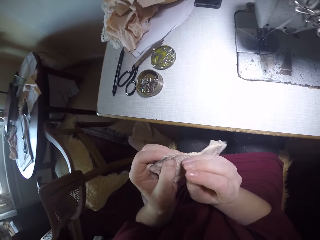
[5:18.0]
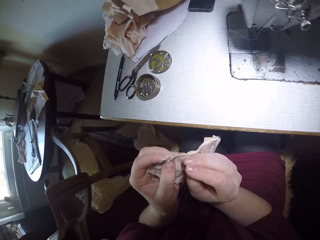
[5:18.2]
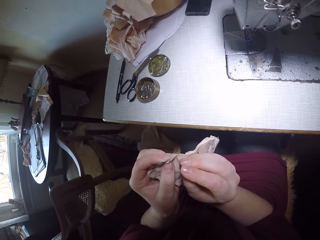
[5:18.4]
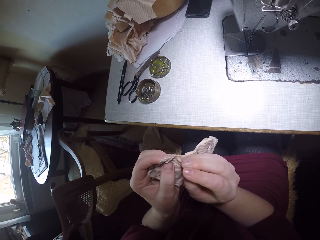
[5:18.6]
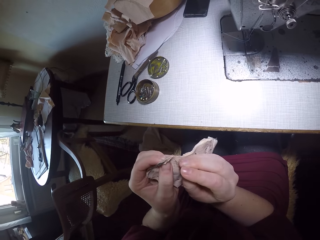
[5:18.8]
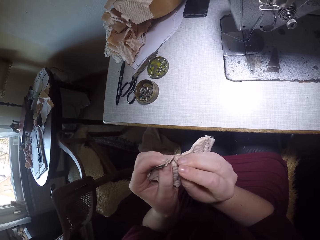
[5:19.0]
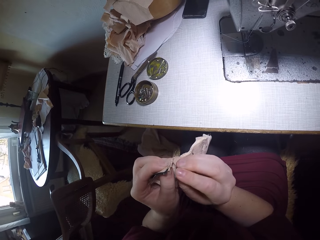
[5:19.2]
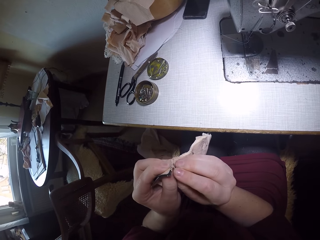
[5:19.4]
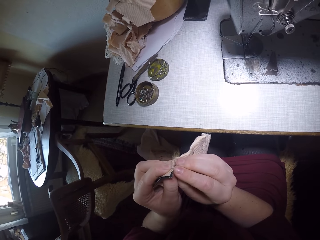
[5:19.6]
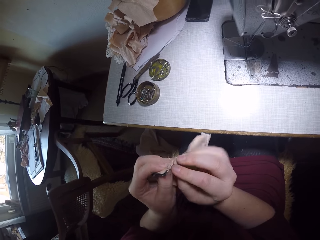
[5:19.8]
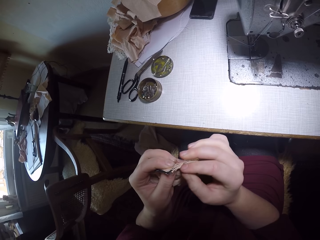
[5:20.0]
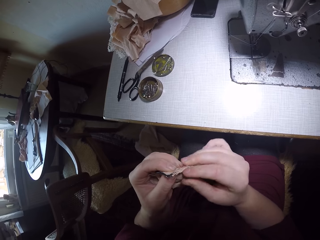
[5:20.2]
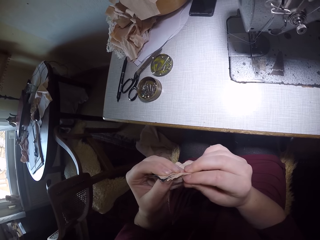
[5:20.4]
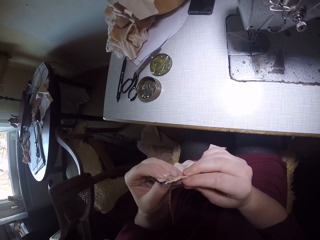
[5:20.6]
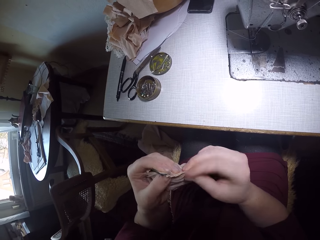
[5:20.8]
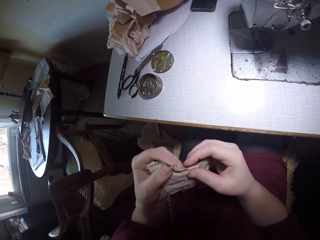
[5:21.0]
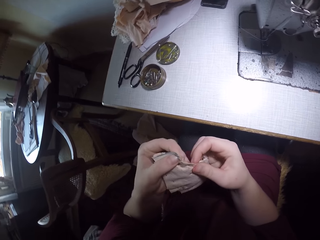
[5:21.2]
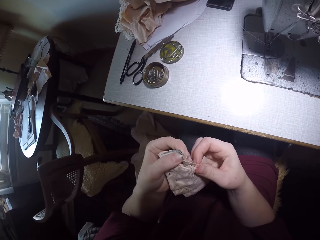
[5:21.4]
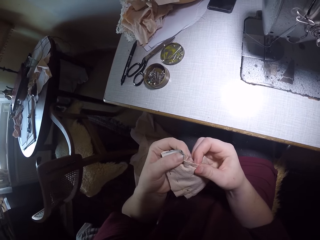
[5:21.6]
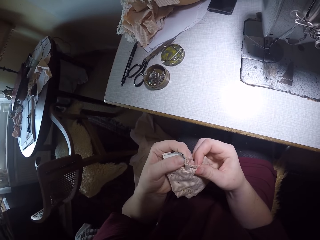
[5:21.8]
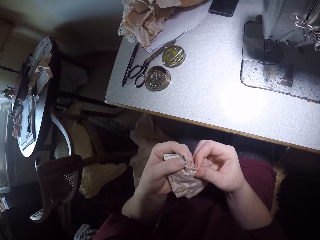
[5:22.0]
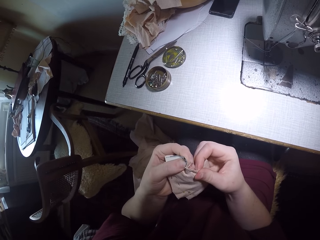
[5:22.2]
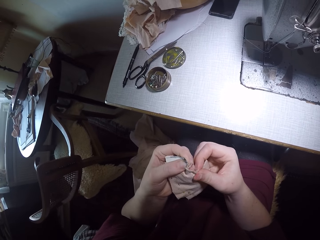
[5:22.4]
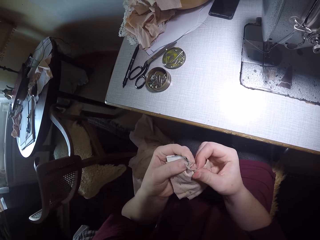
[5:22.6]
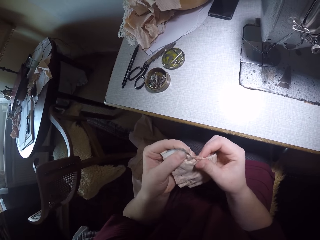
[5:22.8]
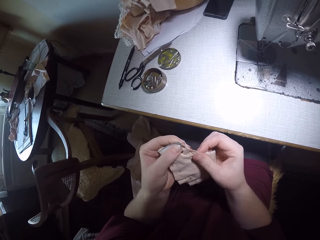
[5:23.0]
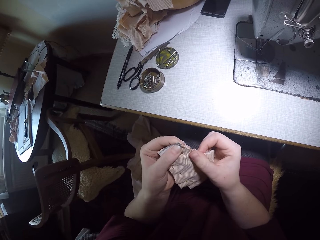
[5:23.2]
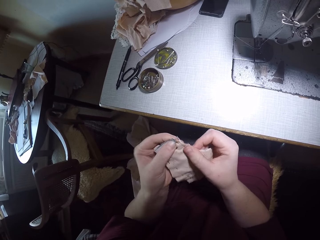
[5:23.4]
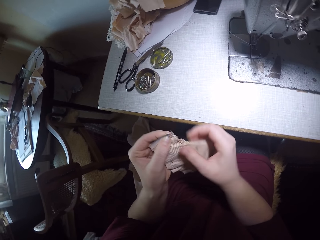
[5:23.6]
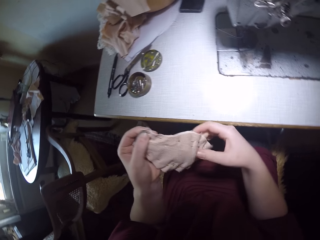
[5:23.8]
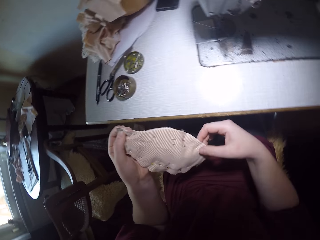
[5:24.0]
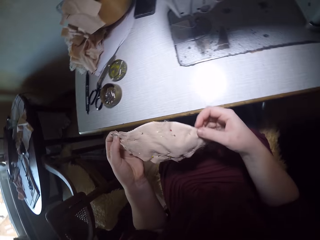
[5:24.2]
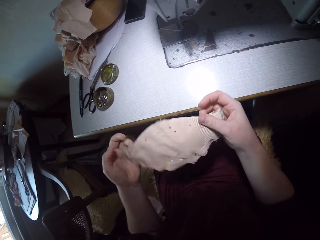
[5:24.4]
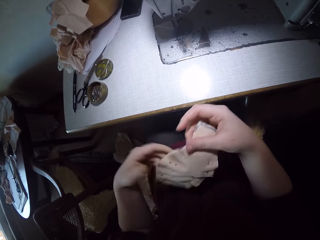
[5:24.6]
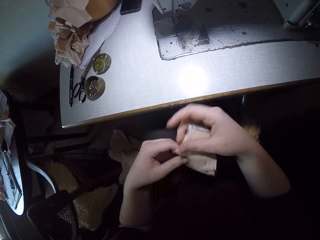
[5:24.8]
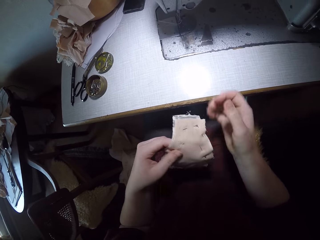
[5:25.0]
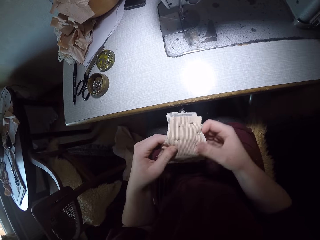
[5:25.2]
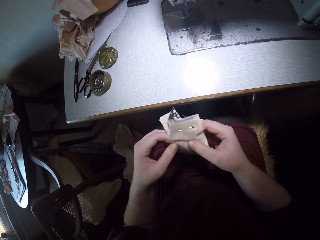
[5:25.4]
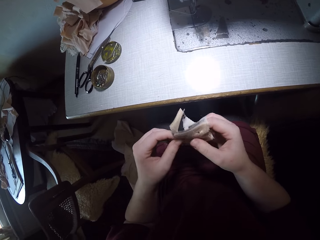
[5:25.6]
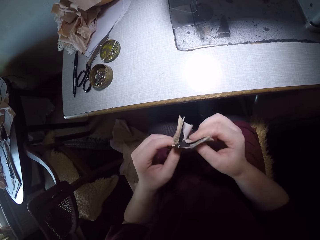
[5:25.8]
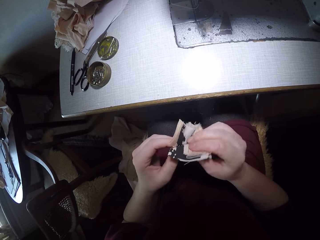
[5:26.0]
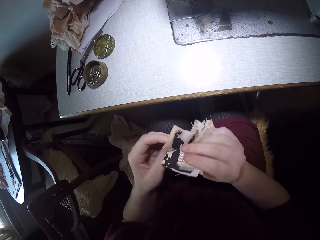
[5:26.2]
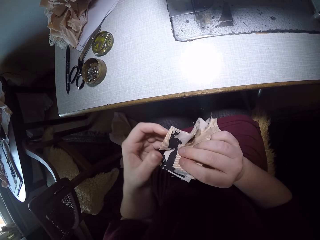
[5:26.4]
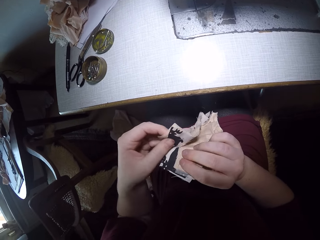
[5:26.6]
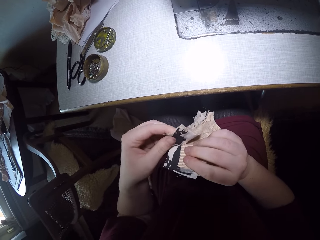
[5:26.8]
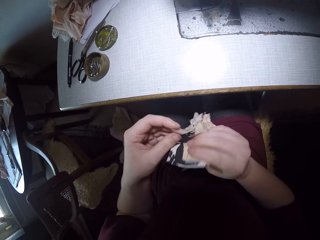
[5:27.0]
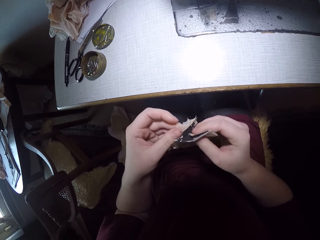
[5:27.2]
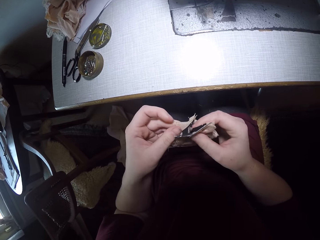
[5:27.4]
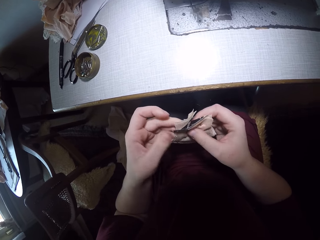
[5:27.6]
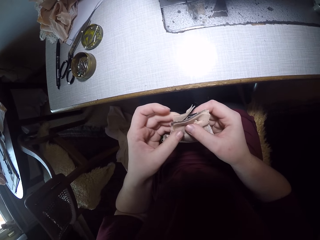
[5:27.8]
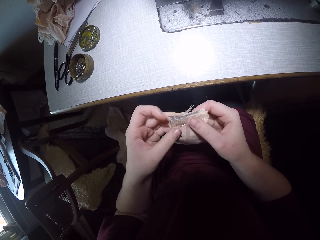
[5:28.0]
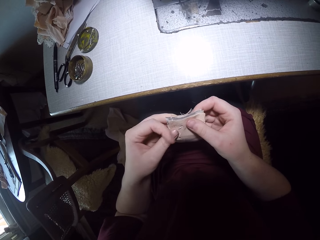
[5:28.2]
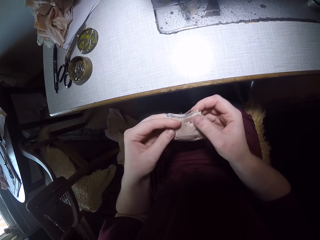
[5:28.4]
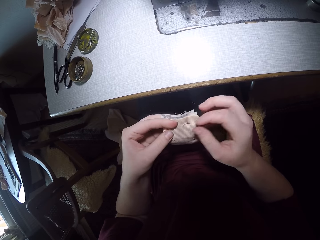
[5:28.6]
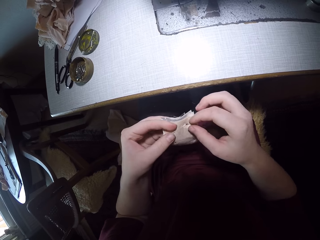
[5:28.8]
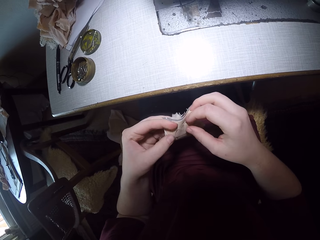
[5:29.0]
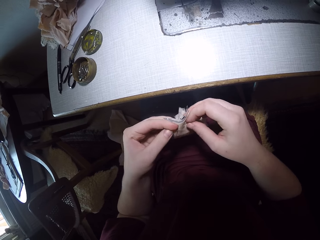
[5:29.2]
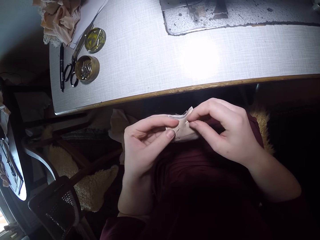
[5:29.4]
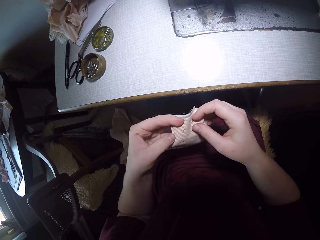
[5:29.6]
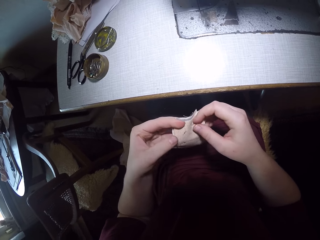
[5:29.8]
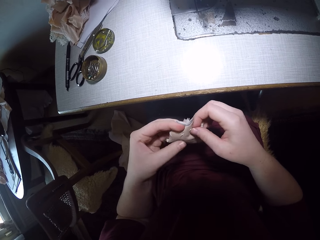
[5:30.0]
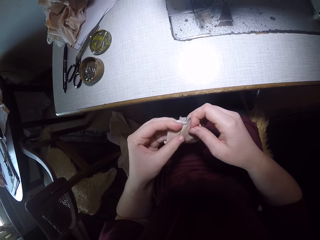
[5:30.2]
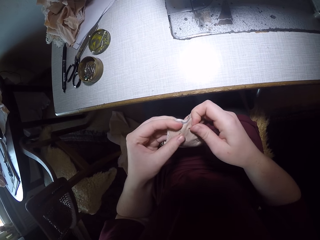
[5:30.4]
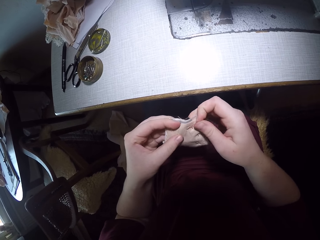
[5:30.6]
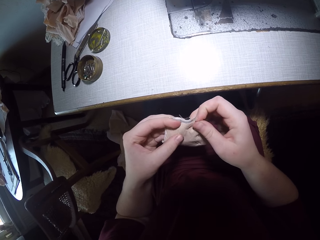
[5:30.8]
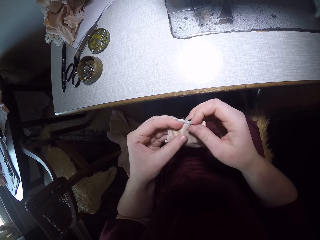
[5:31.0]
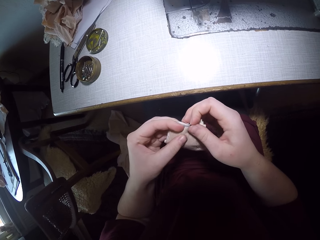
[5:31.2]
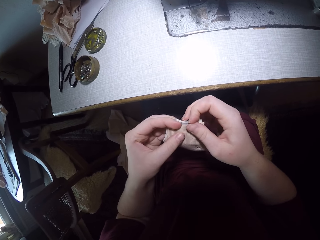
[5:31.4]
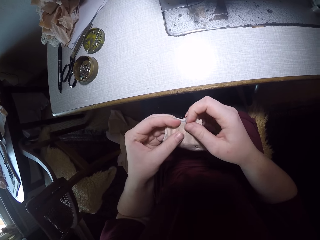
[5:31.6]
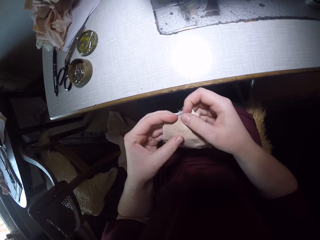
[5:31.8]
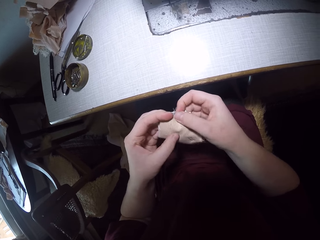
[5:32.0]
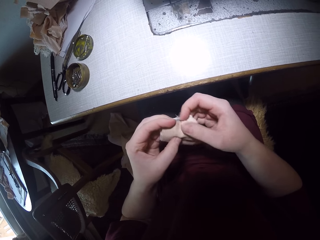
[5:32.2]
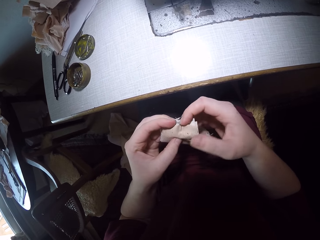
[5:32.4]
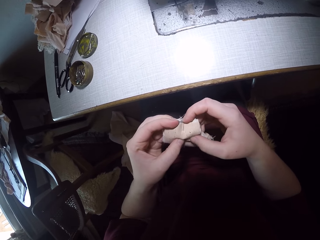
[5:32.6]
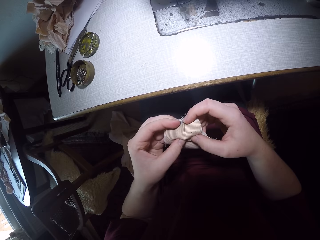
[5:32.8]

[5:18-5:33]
The camera wearer inserts the pin in the joined clothing pieces again. They examine the joined clothing pieces again. They rotate the cloth. They adjust the joined clothing pieces again. They adjust the pin on the upper side of the joined clothing pieces. They remove the pin from the cloth. They pin the cloth.

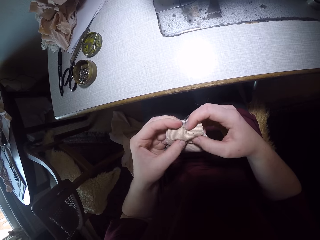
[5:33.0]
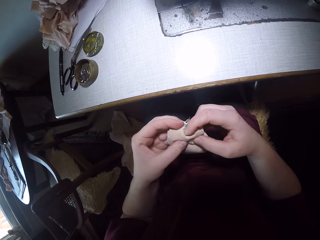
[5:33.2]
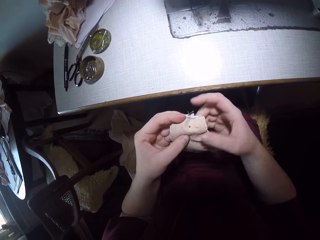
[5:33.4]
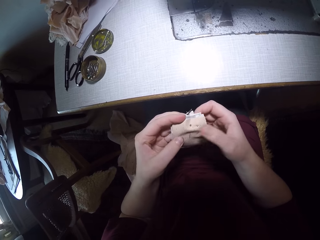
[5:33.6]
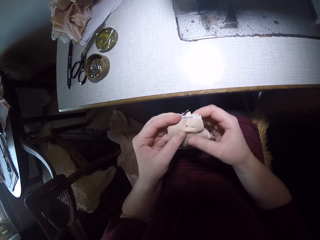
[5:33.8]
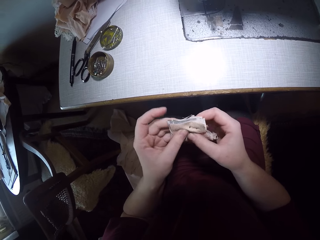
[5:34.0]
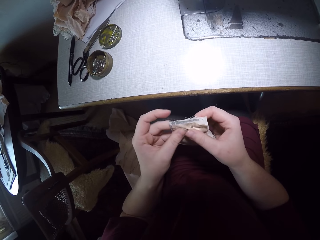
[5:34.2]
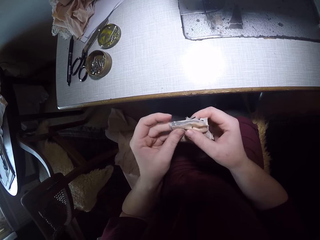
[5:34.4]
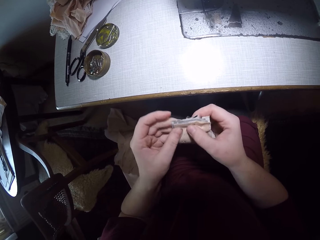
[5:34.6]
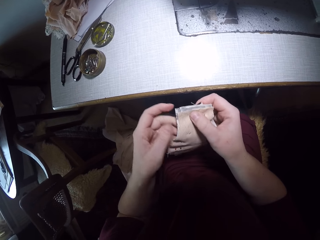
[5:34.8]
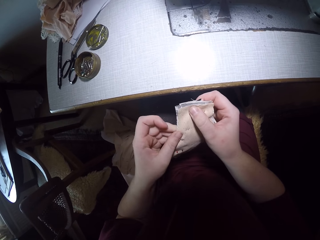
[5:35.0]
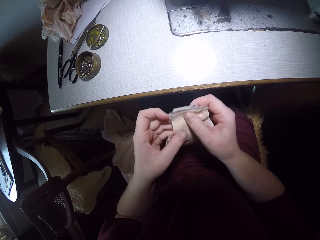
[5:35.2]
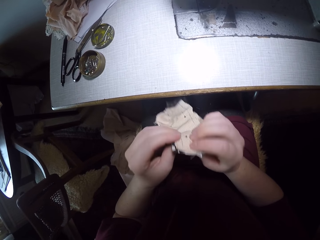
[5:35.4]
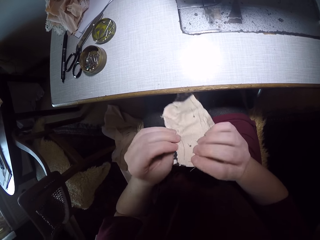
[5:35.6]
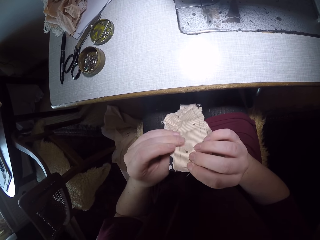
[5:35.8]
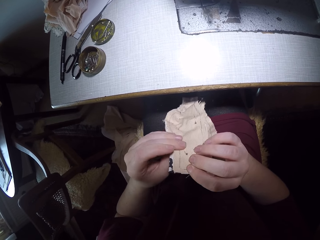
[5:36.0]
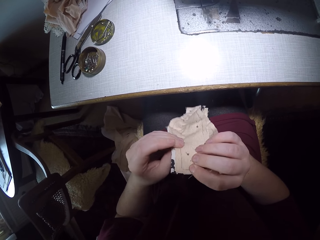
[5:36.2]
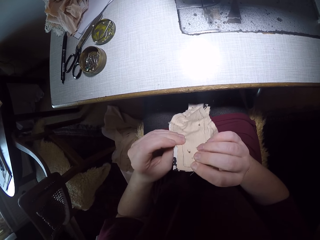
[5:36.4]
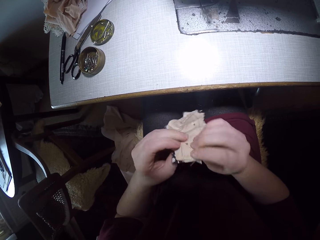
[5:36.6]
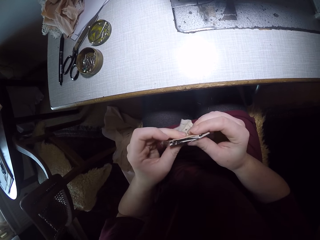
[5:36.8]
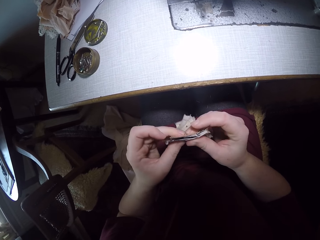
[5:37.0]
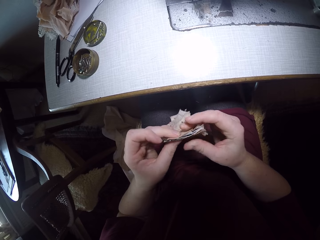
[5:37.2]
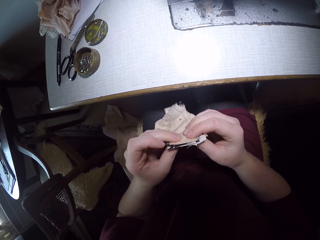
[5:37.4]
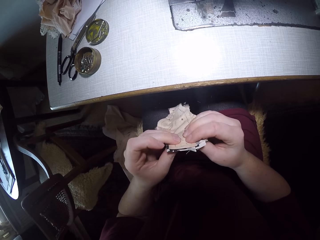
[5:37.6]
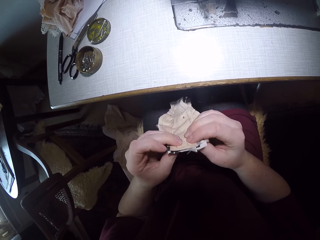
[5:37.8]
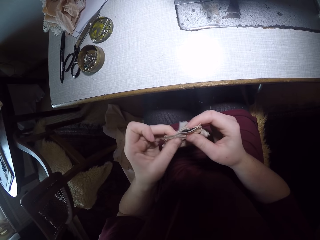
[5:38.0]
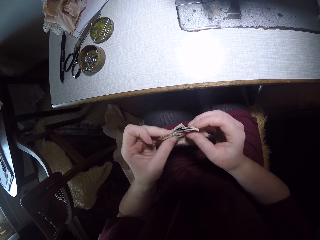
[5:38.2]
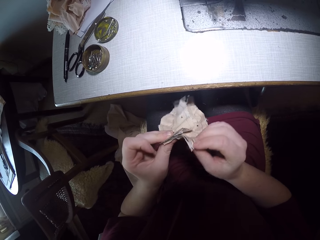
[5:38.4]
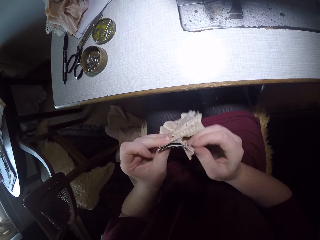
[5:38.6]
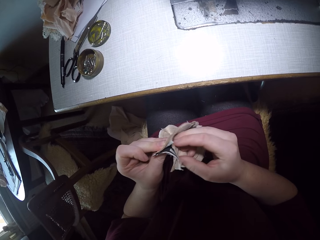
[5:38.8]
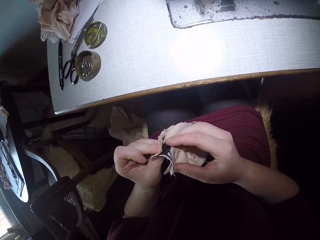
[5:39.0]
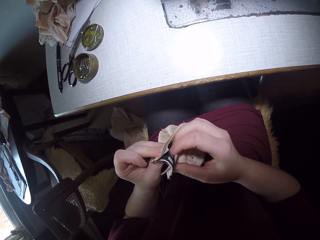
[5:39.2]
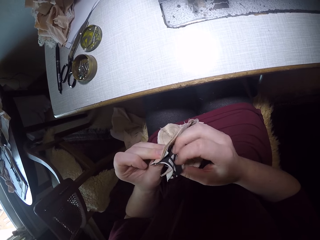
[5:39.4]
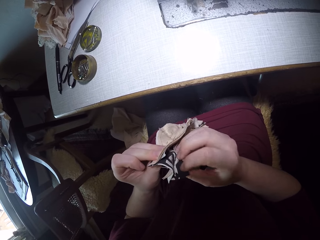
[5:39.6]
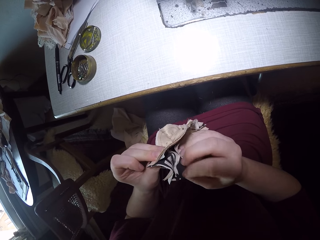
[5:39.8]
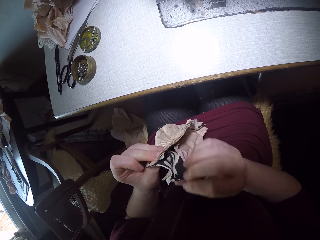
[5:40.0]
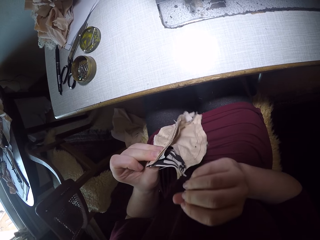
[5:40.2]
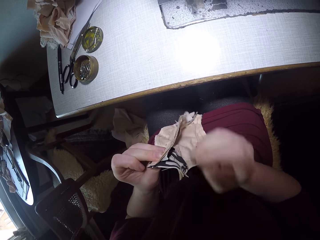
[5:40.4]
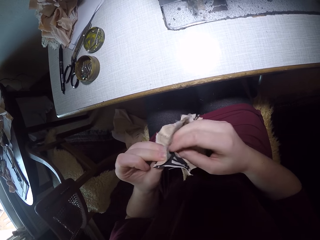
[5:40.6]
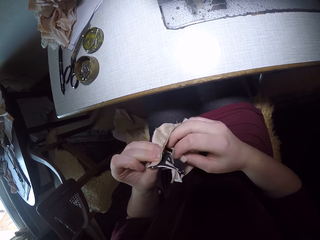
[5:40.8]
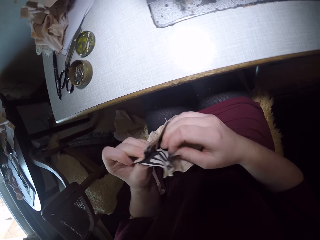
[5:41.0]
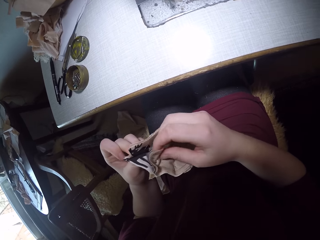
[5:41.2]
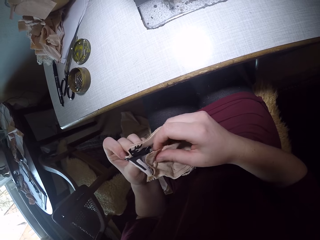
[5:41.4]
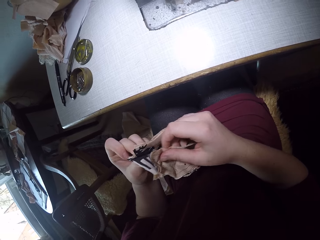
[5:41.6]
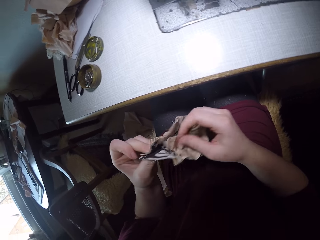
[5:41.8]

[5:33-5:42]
The camera wearer examines the joined clothing pieces again. They open the cloth. They adjust the linings of the joined clothing pieces again.
